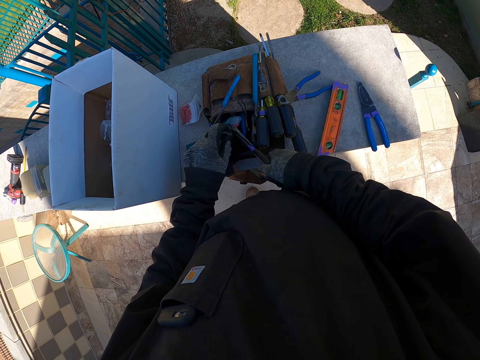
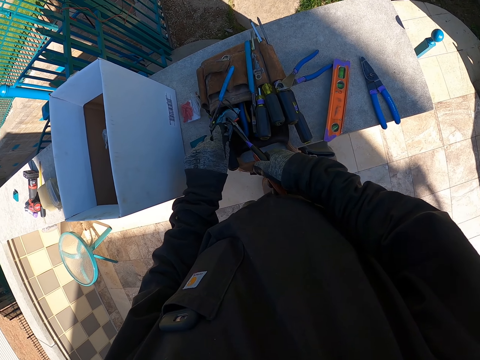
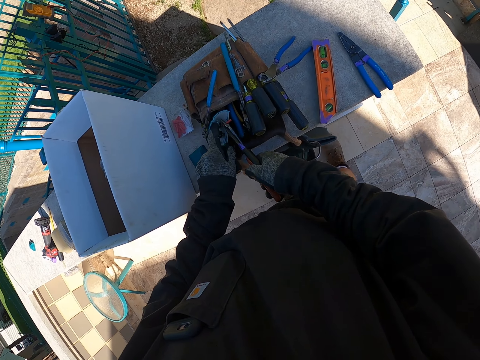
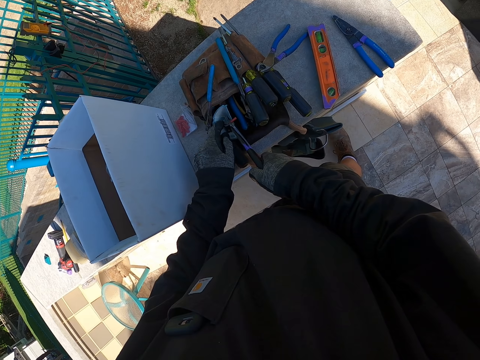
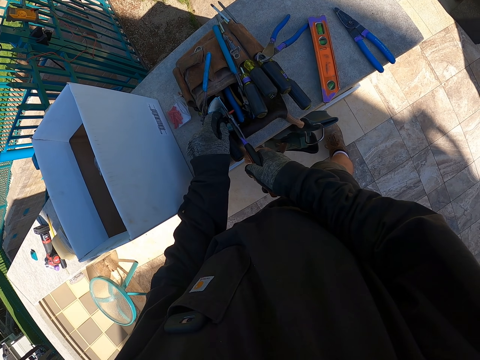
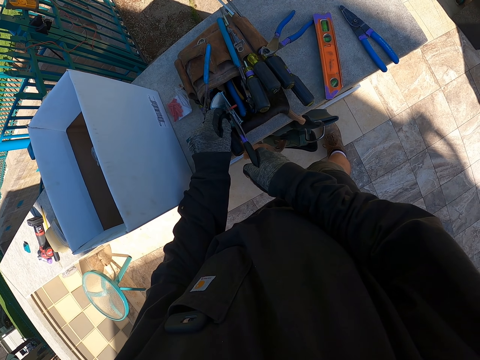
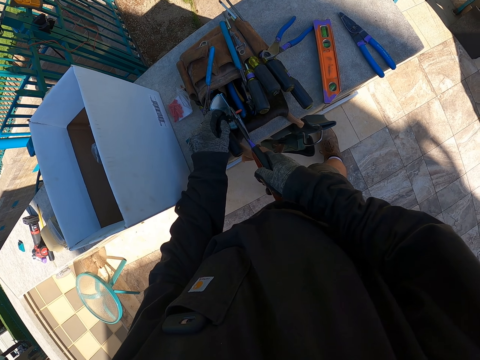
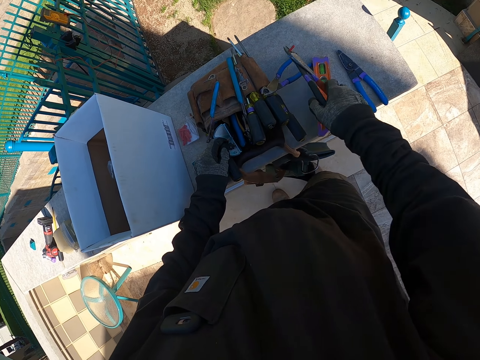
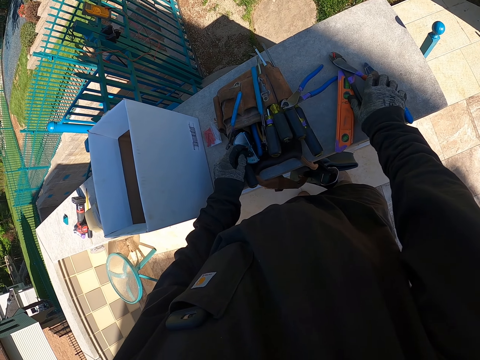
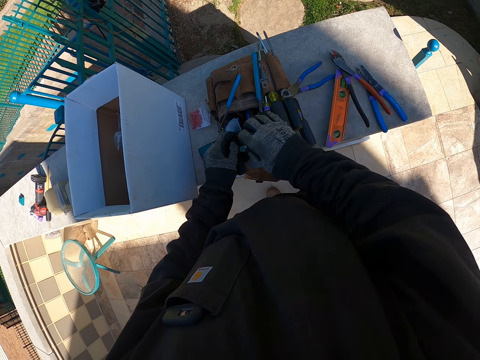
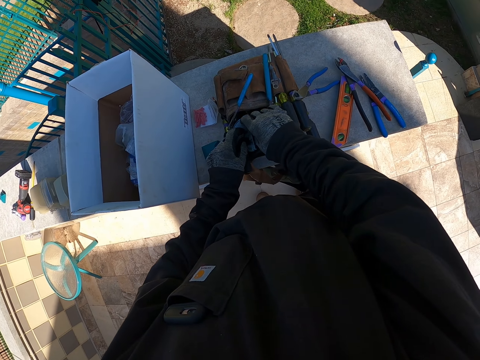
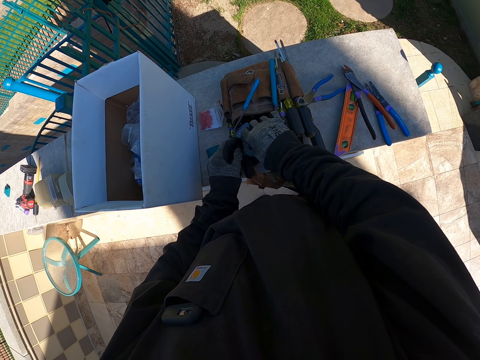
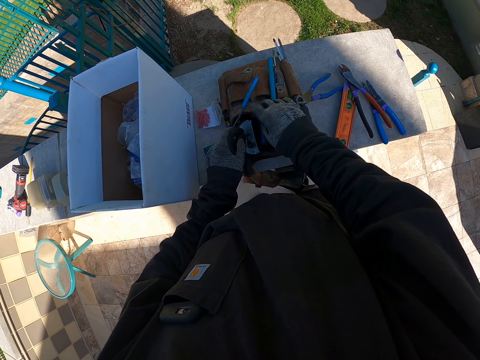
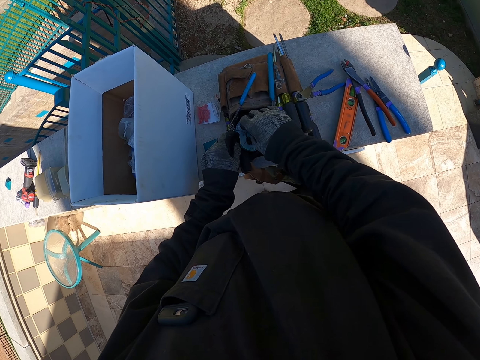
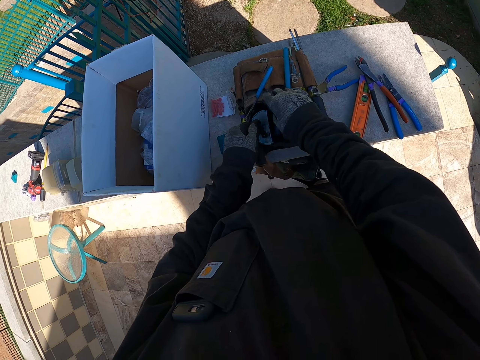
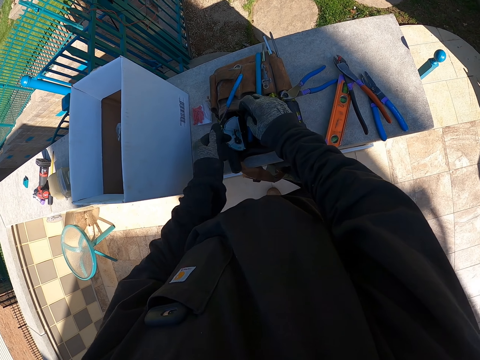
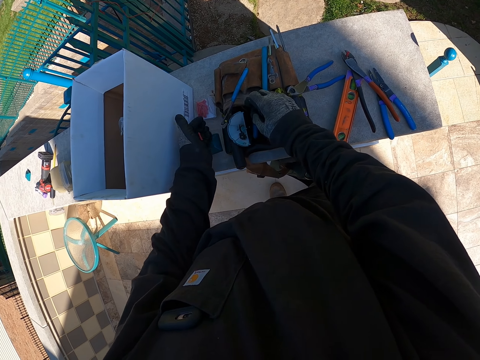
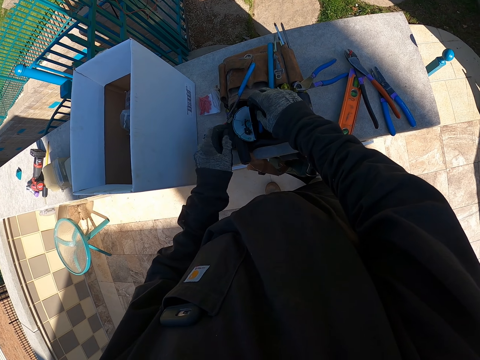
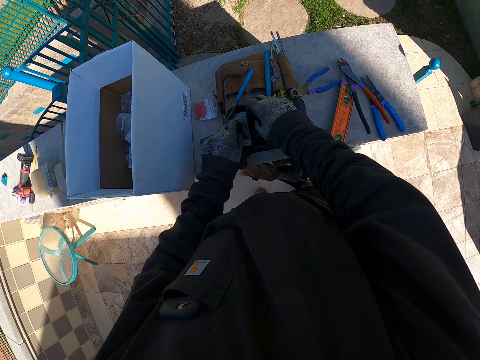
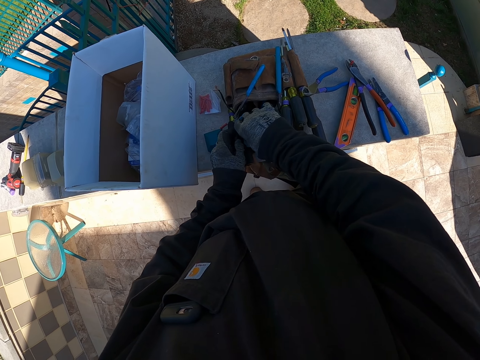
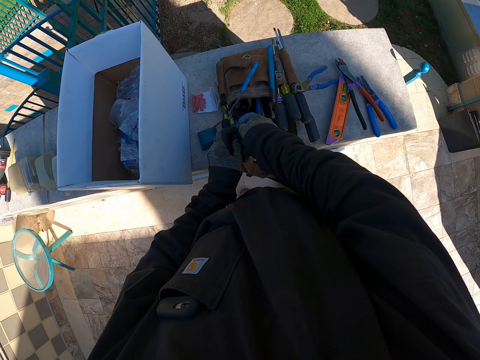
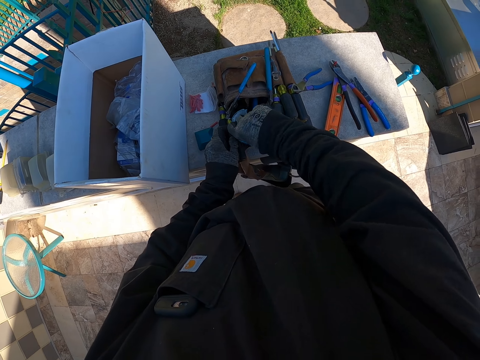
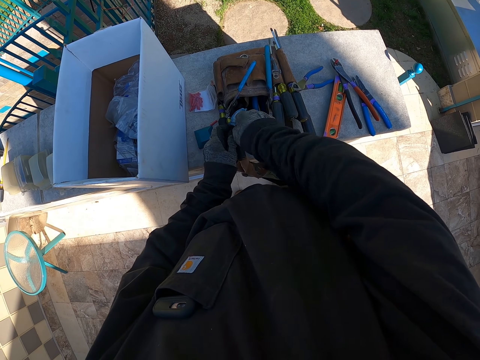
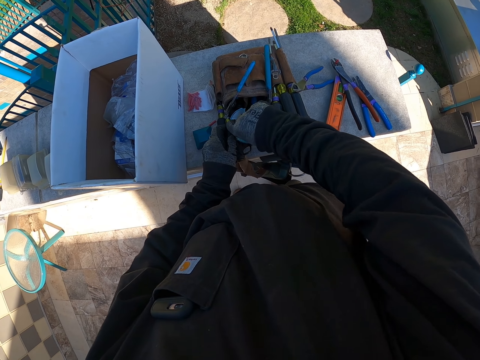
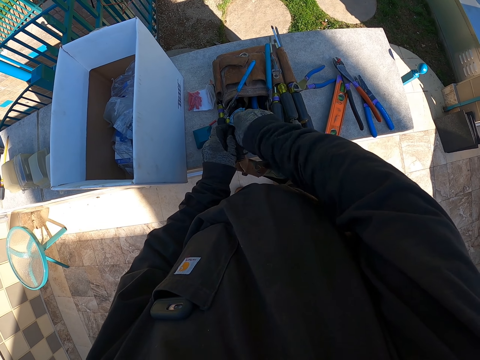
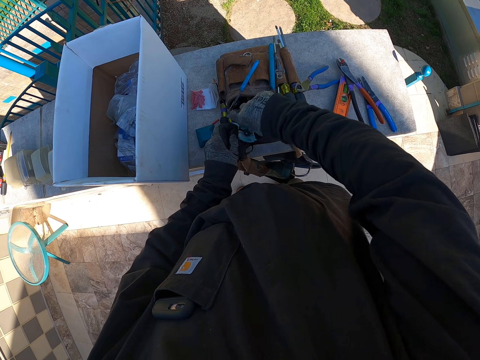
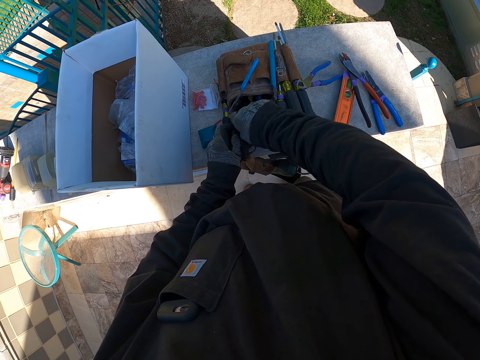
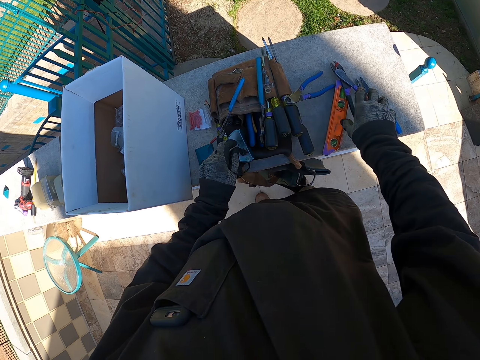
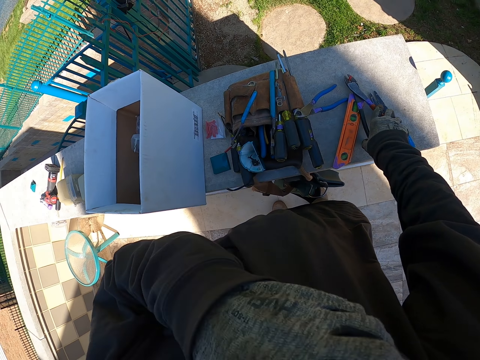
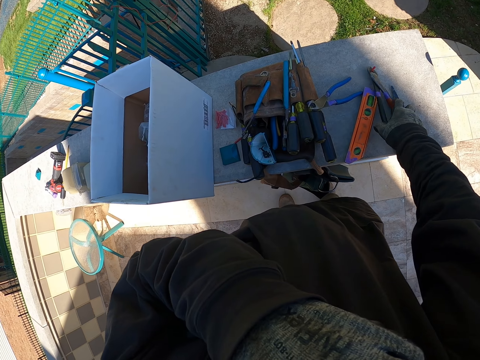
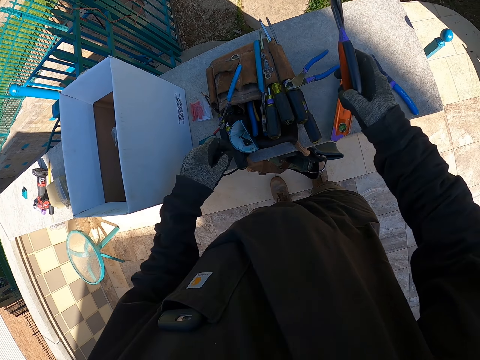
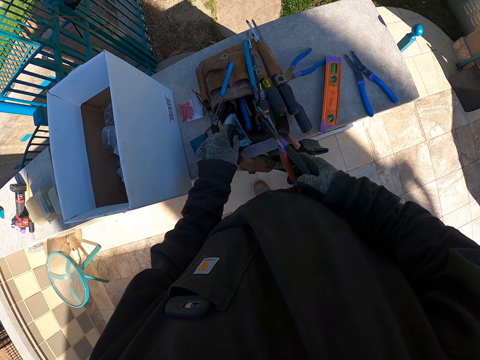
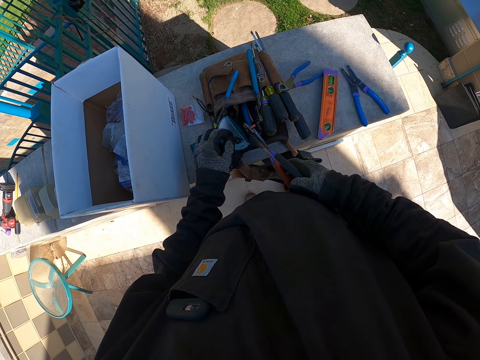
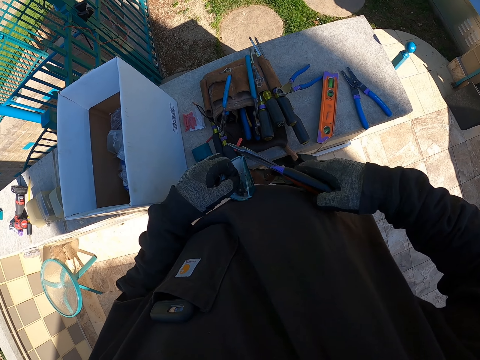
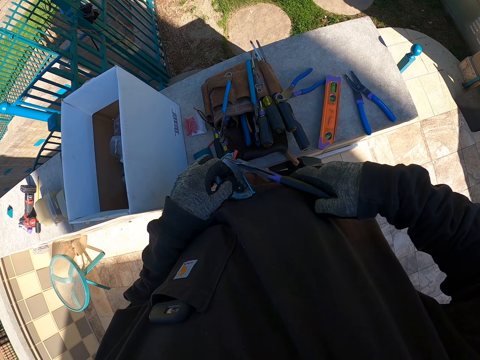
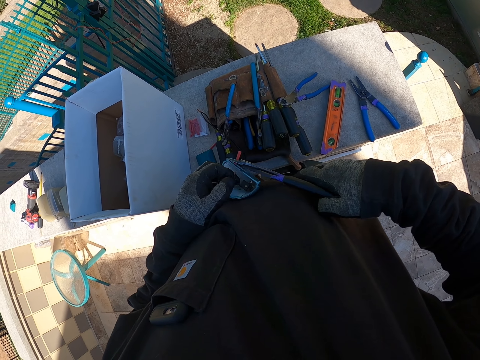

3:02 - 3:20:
The camera wearer looks around. They drop the cutter or pliers on the wall. They take the insulator from the lid top cable. They drop the insulator on the wall. They turn the cable on the lid top. They do something. They pick the cutter from the wall. They wipe a hand on the face. They lift the lid top from the wall. They hold the pliers. They firmly hold the lid top on a cloth.

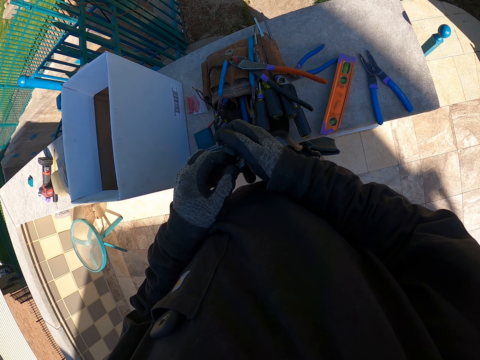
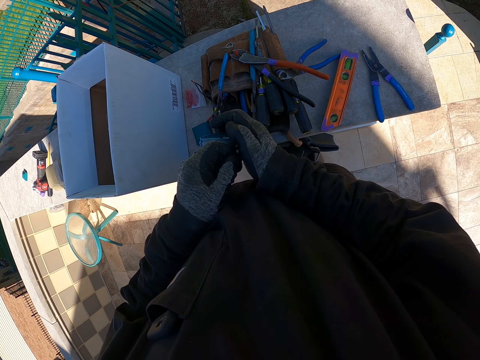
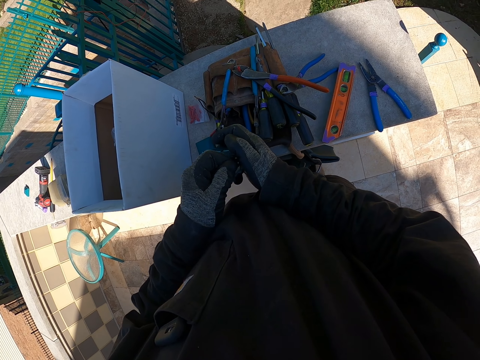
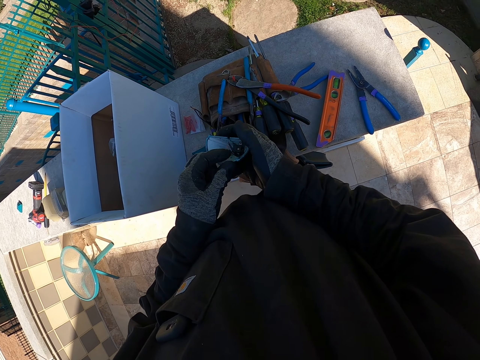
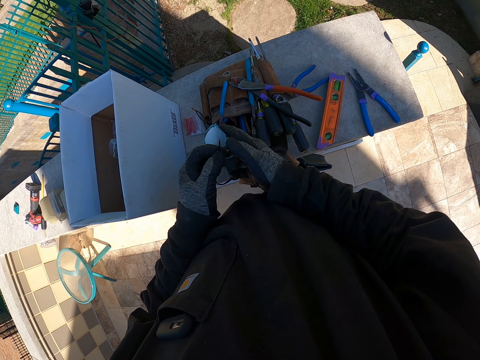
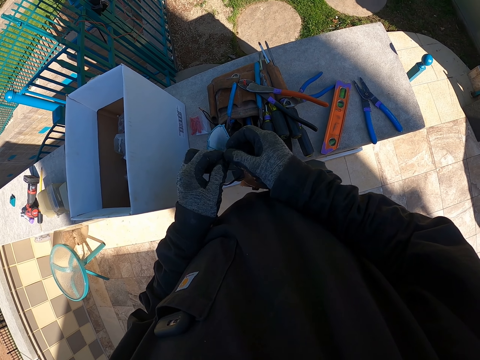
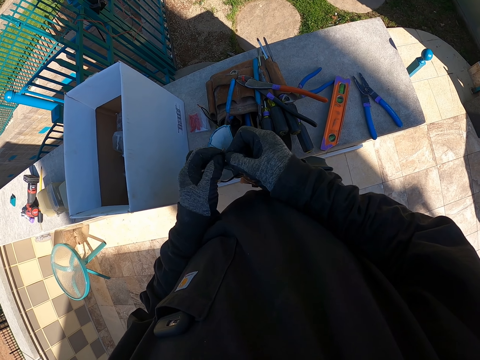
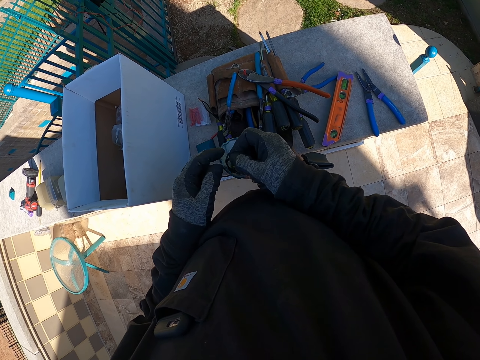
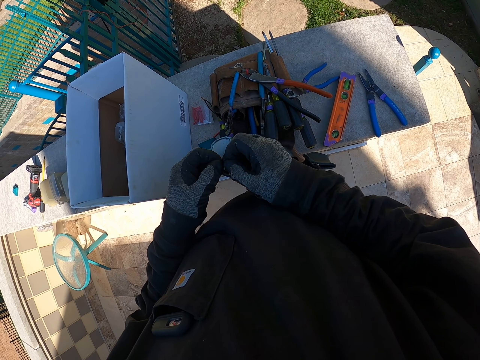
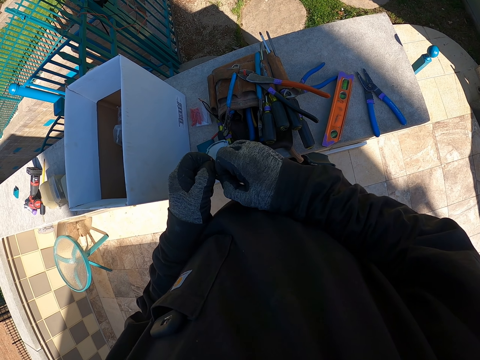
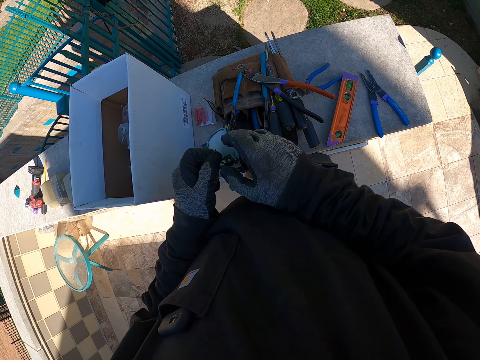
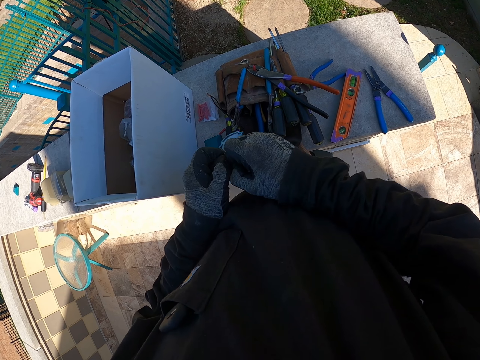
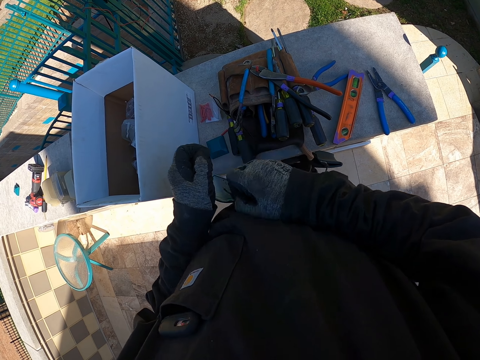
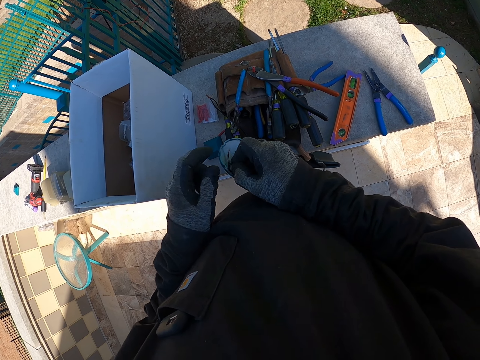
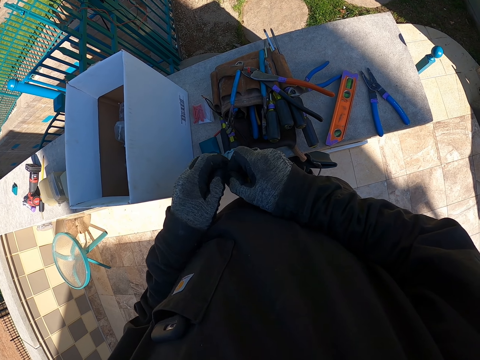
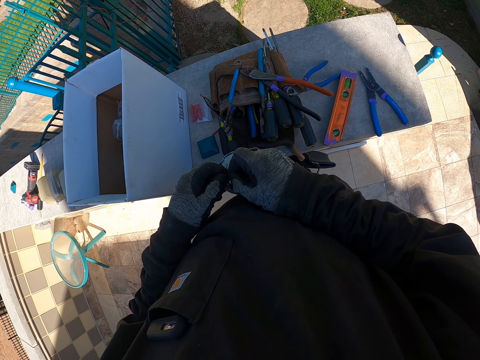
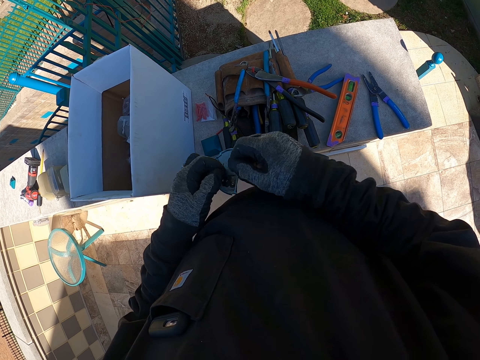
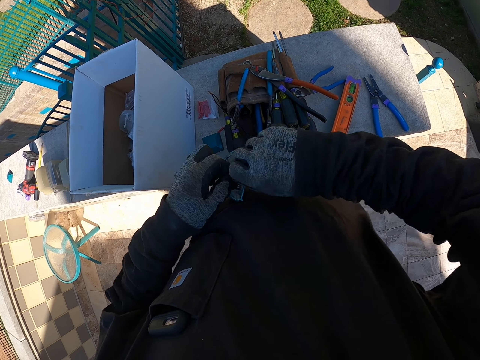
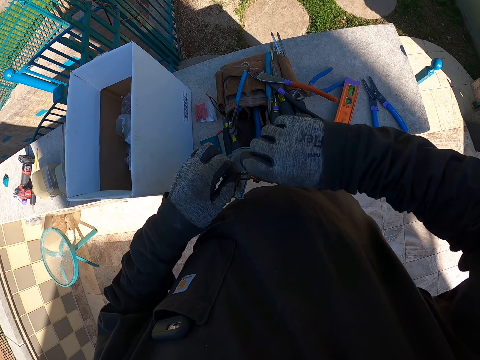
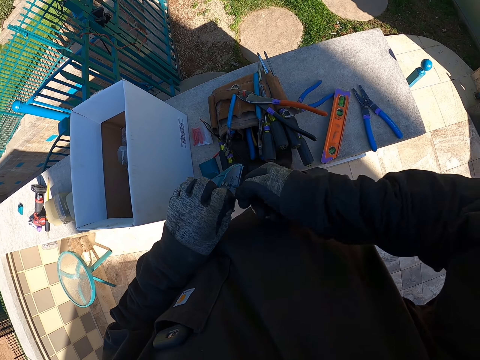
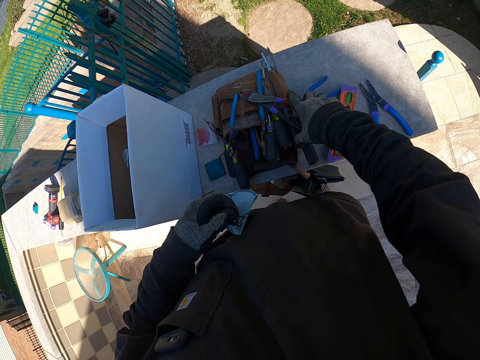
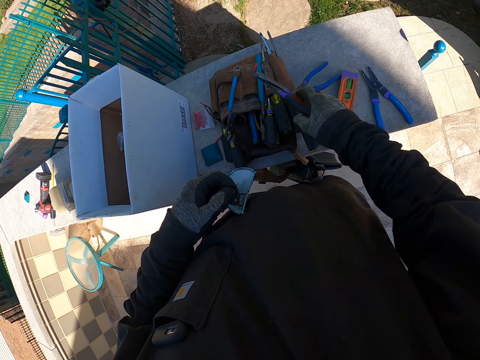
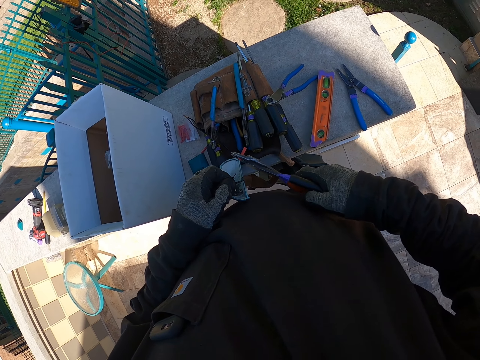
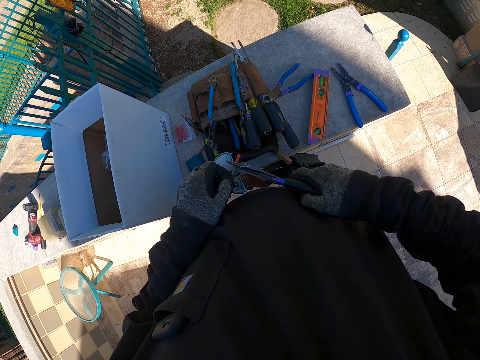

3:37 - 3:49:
The camera wearer touches something. They turn the cables. They pick the cutter with the pipe insulator.
